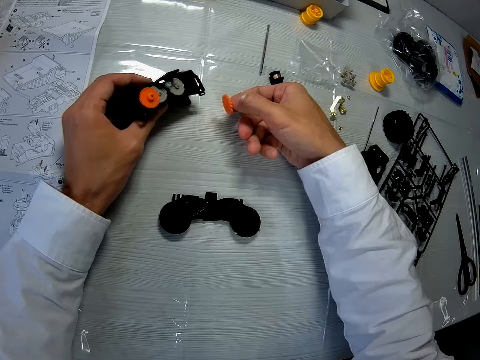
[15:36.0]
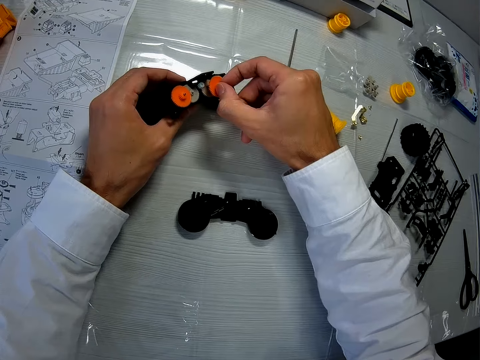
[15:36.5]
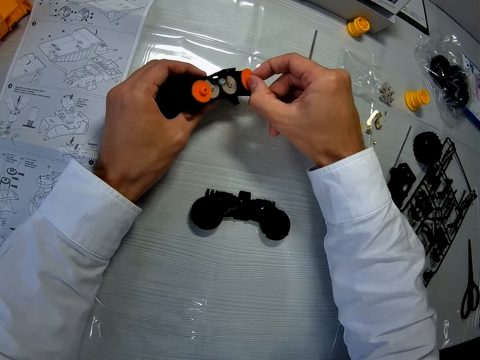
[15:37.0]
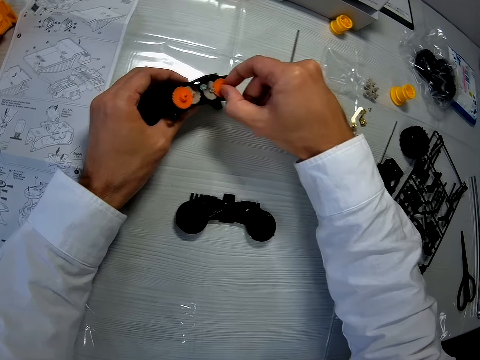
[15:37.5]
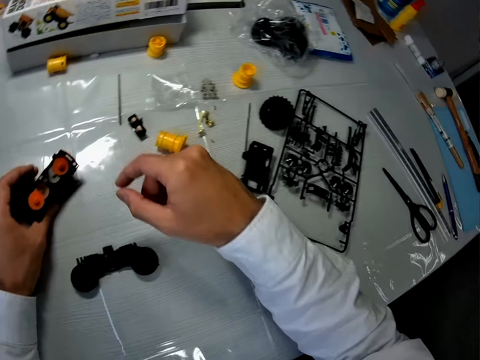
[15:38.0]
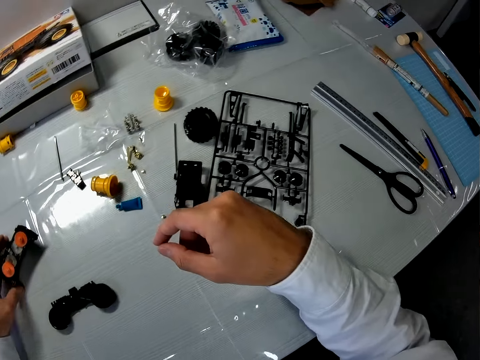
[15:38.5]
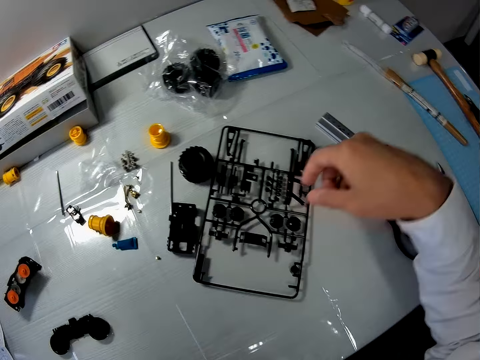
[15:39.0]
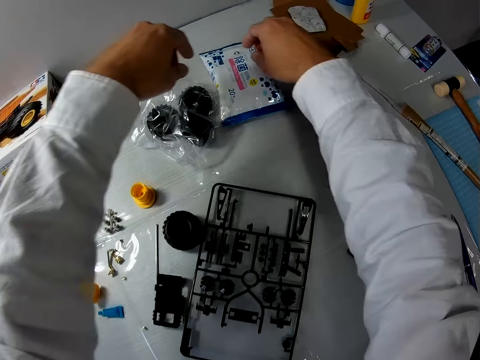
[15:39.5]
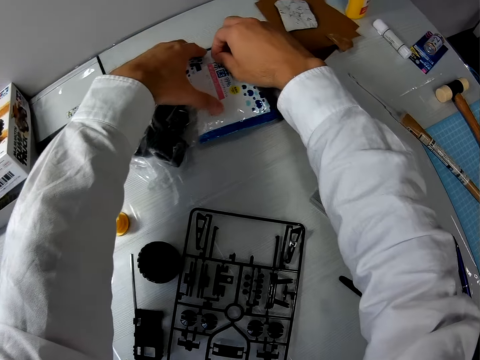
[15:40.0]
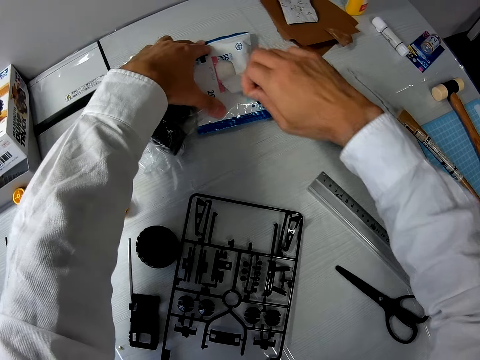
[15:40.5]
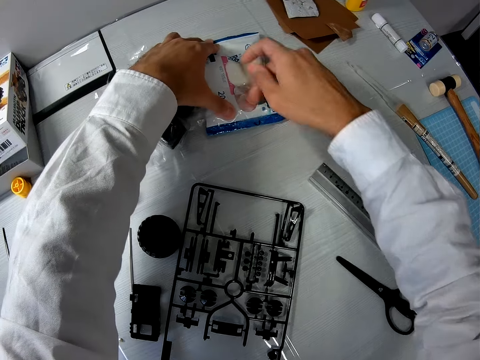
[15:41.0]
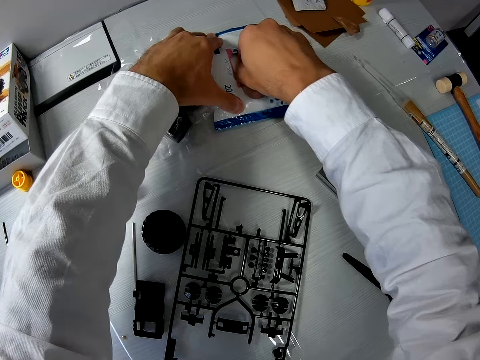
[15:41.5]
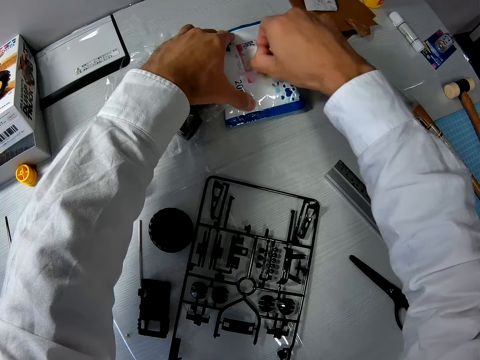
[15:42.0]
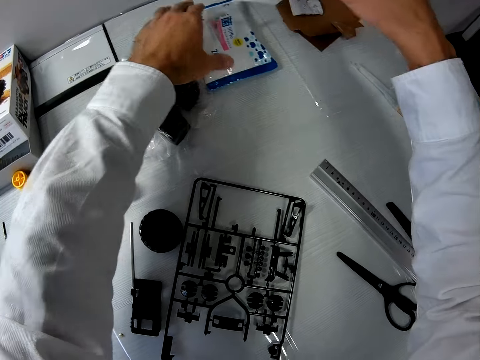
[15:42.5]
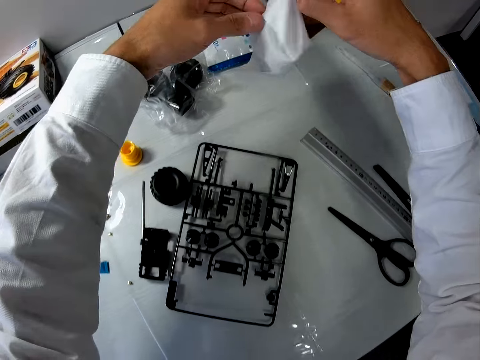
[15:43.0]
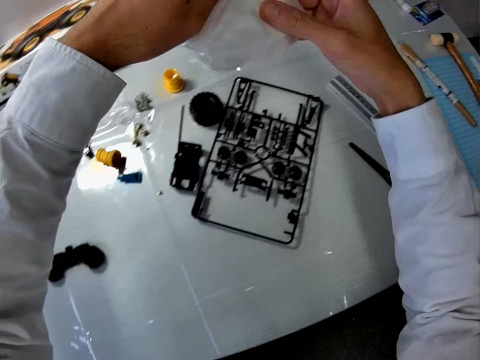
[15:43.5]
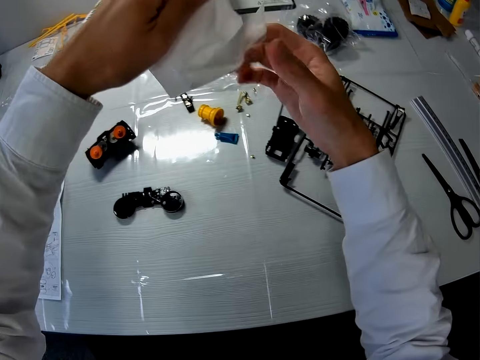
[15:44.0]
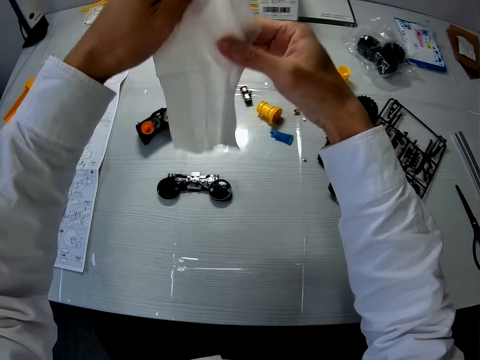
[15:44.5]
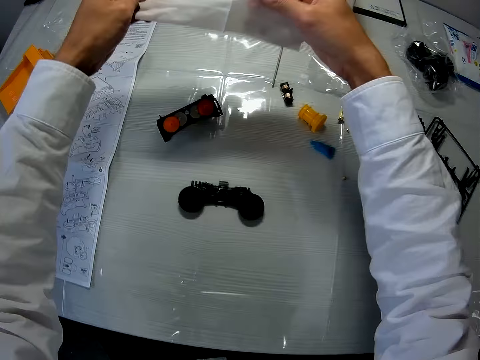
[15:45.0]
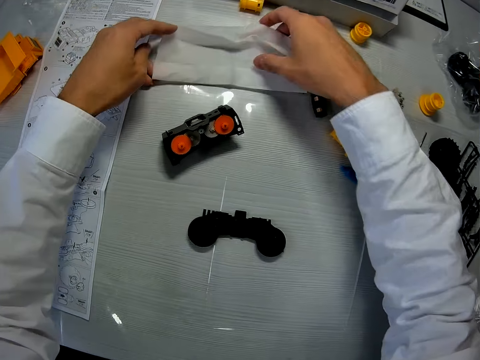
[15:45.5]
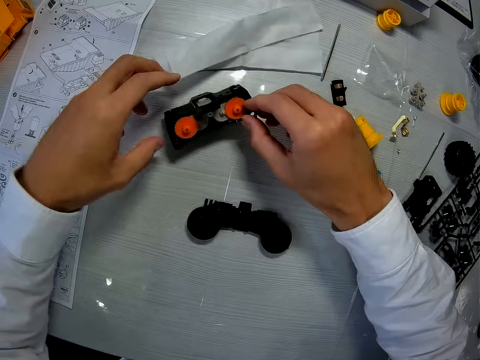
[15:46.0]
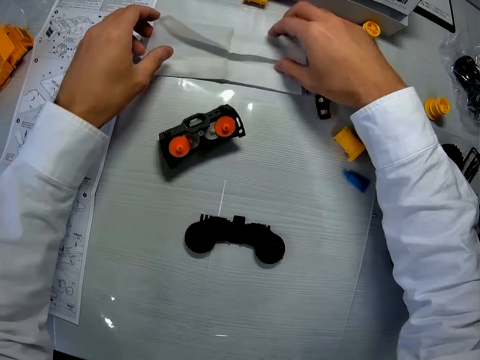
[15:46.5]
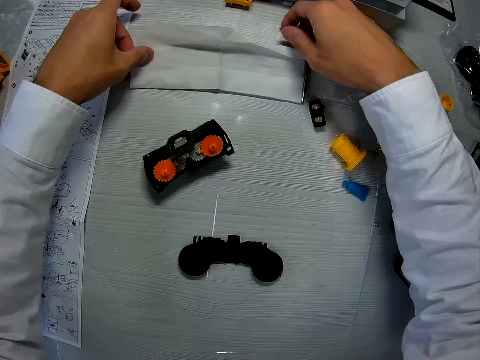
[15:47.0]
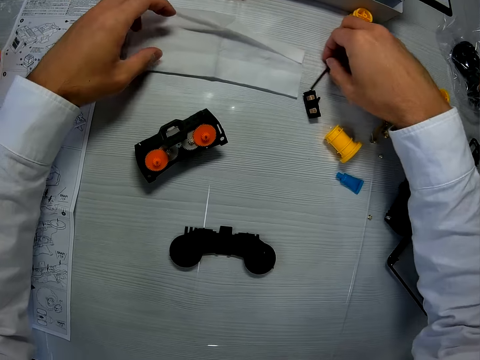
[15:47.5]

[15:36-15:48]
The camera wearer puts the fourth piece back on the mechanical model. They drop the mechanical model on the table. They open a pack of wipes on the table. They take out a wipe from the pack. They open up the wipe with both hands. They place the wipe on the table.

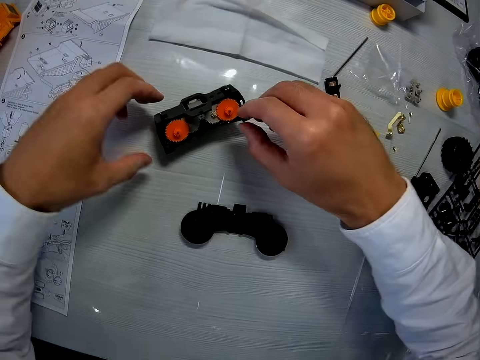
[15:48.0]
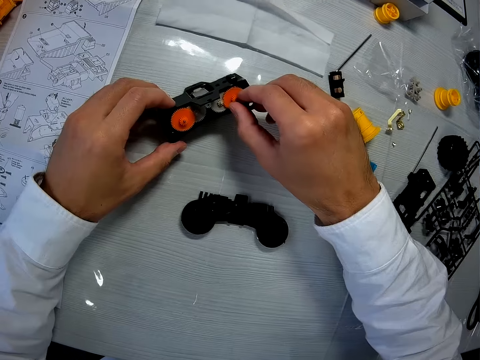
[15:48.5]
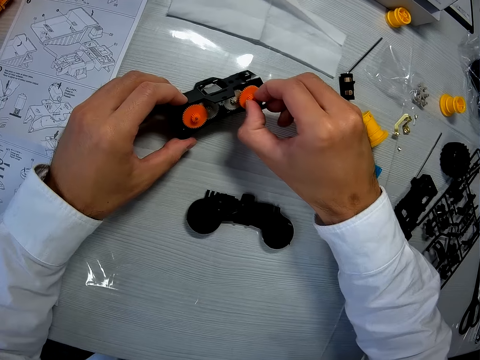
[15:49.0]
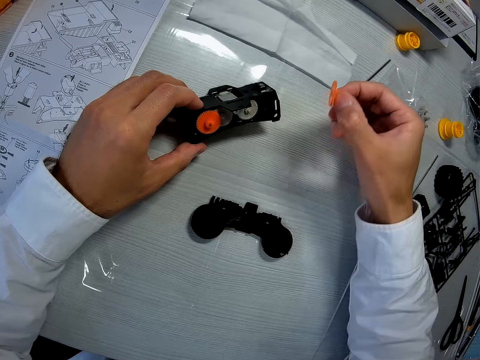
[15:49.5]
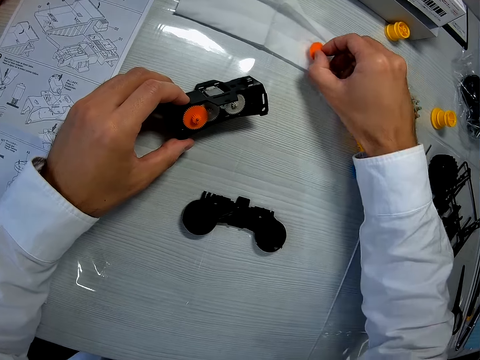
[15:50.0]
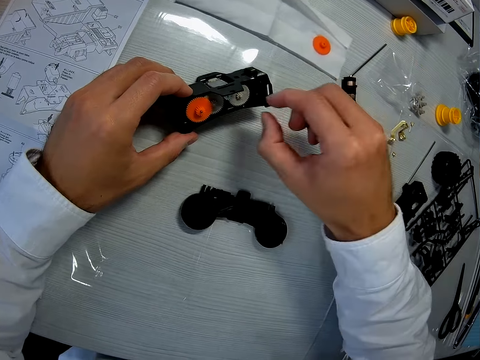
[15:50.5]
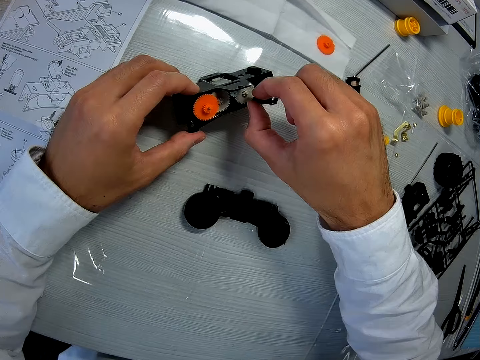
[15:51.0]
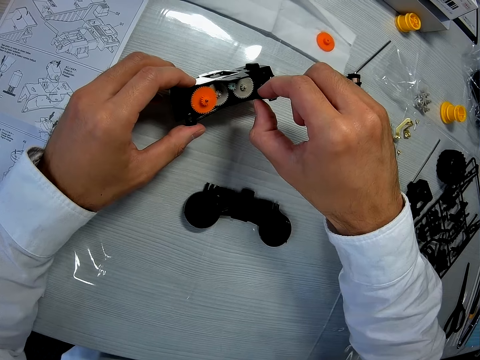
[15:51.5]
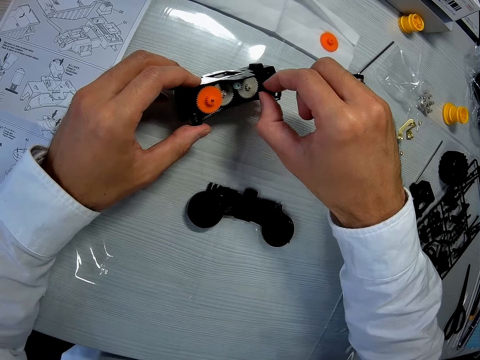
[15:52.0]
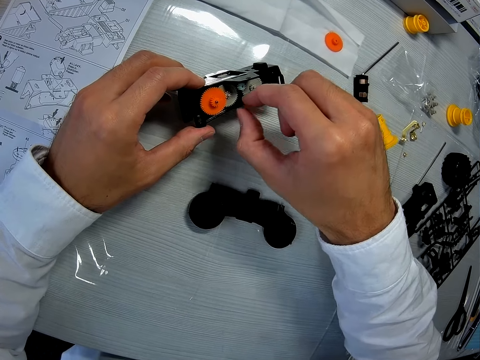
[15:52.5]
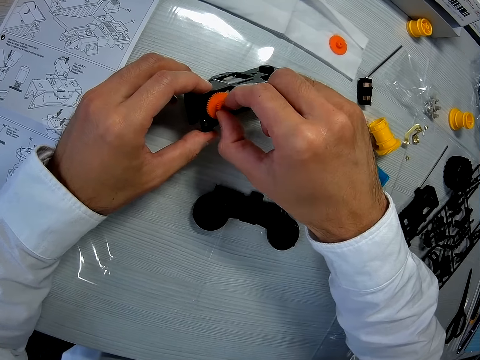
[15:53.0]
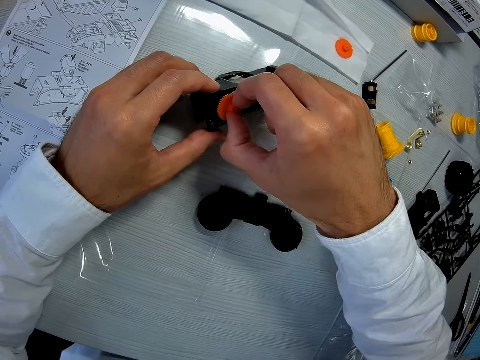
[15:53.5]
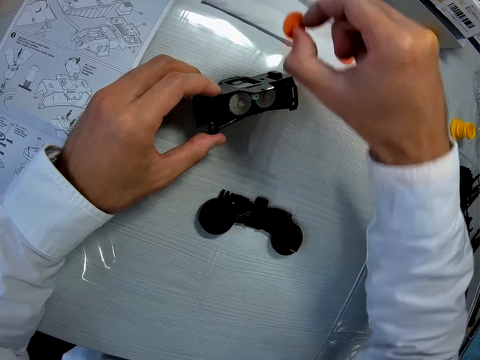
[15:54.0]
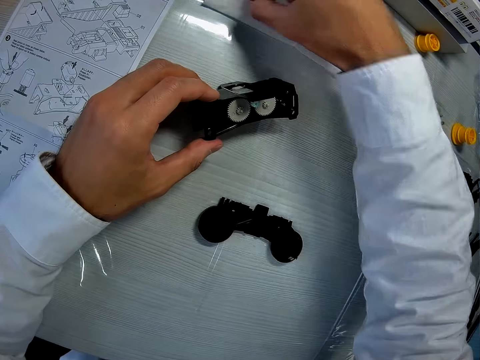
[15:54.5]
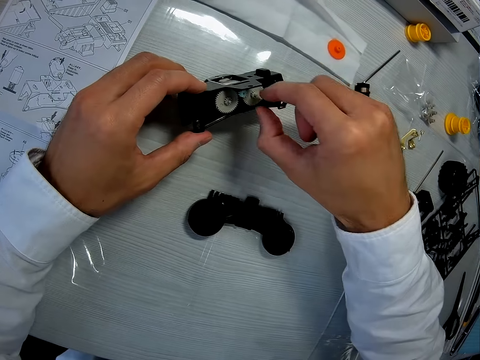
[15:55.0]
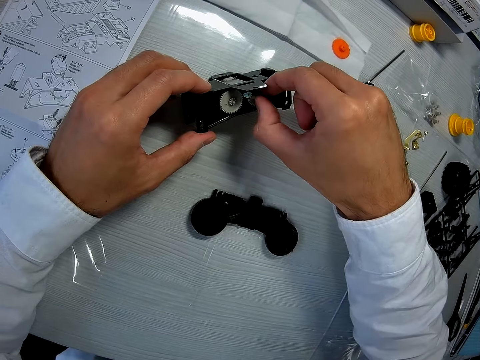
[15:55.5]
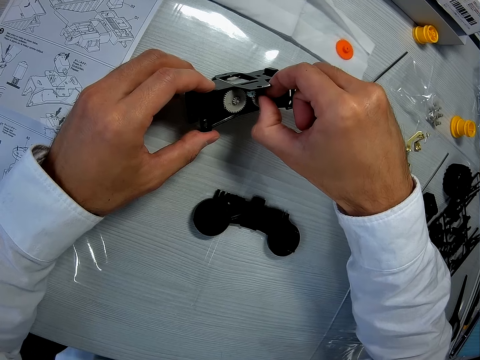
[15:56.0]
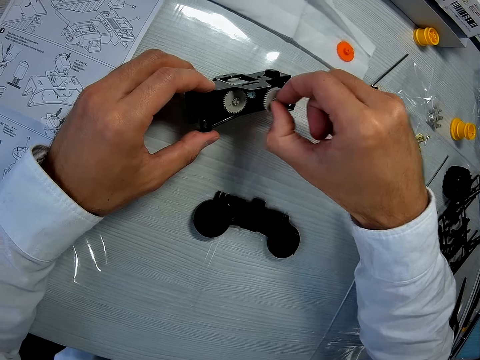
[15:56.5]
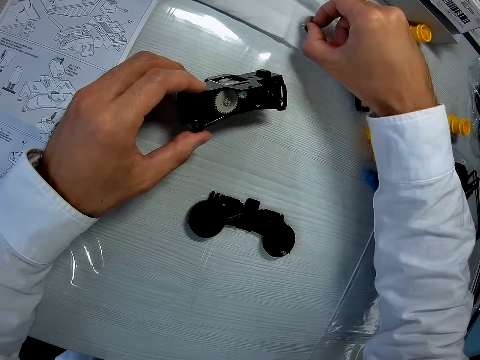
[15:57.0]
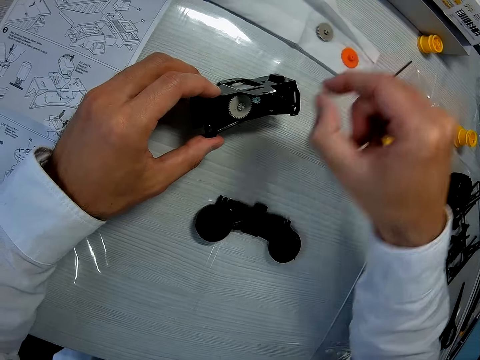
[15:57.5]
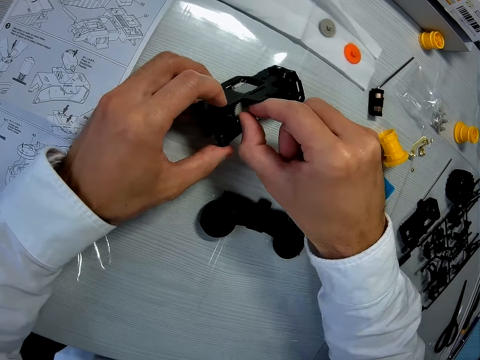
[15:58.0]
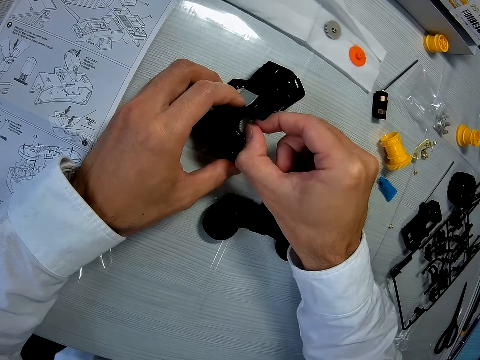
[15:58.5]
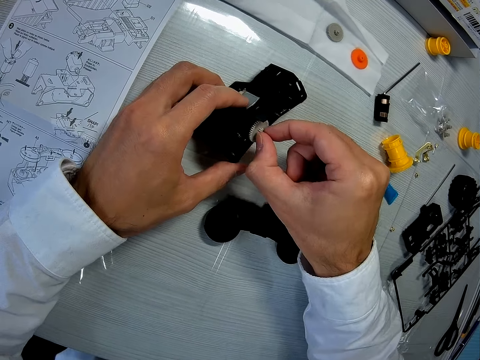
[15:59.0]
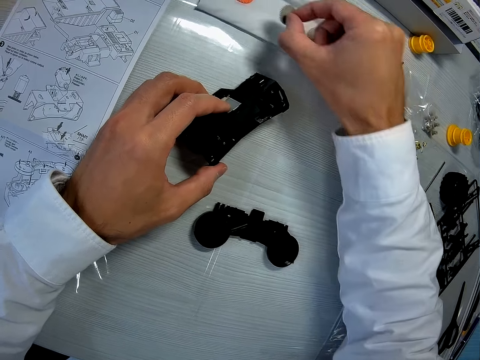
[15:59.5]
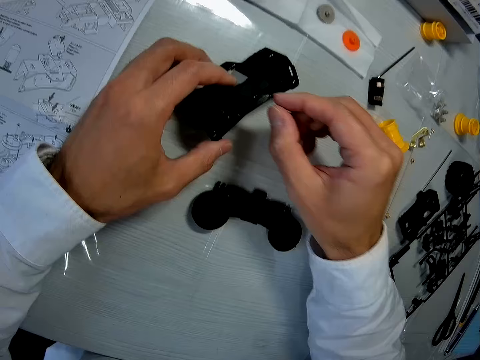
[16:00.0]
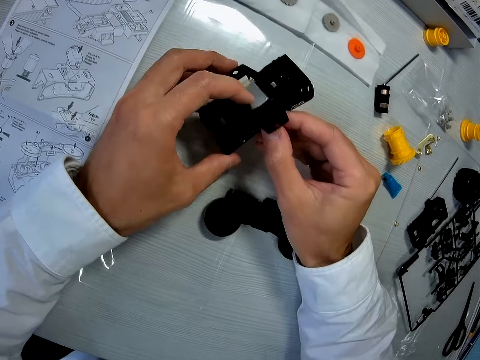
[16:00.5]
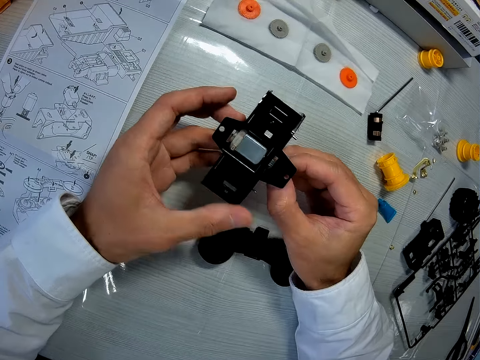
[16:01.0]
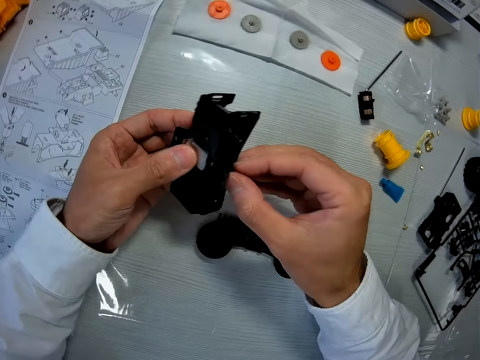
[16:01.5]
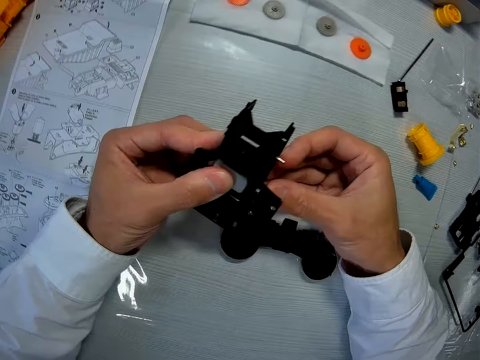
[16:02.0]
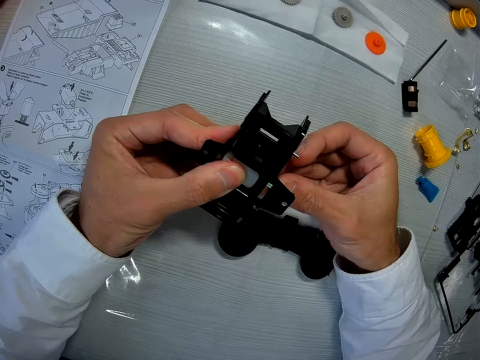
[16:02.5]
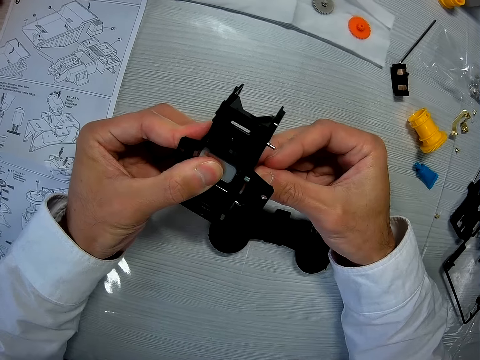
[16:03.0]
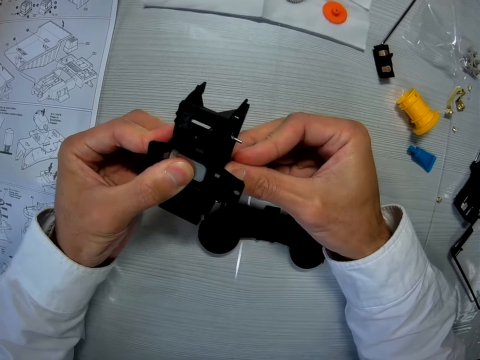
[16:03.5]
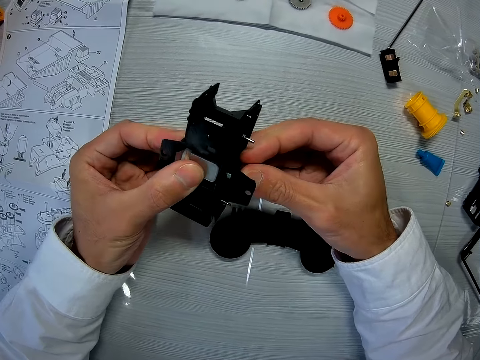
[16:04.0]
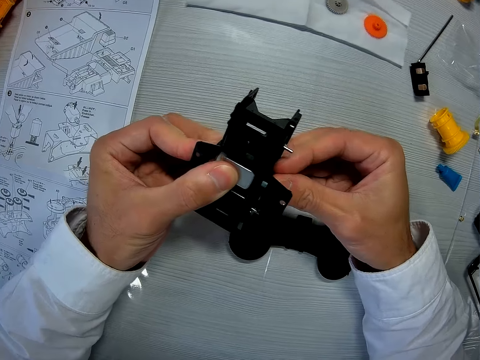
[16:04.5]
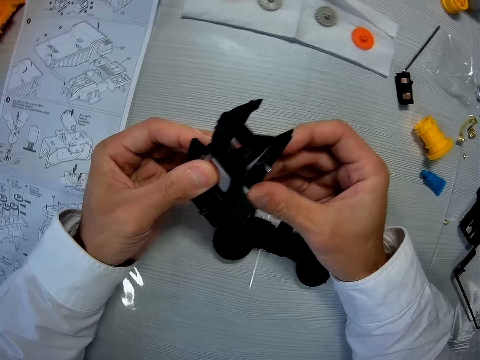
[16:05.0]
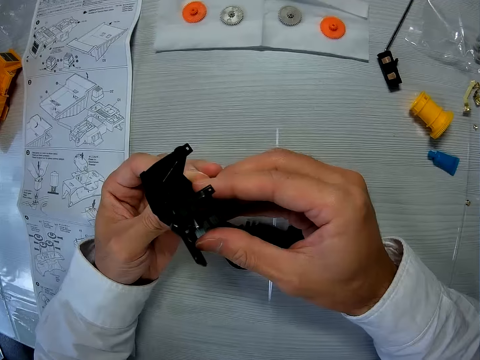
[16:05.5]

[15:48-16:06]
The camera wearer removes the fourth piece from the mechanical model. They place the piece on the wipe. They remove the second piece from the mechanical model and place the piece on the wipe. They remove a sixth piece from the mechanical model and place the piece on the wipe. They remove a seventh piece from the mechanical model and place the piece on the wipe. They turn the artwork. They adjust the mechanical model. They press the artwork.
